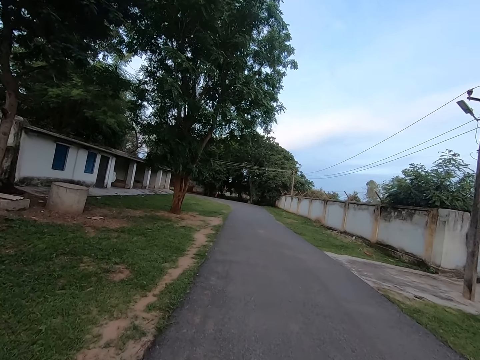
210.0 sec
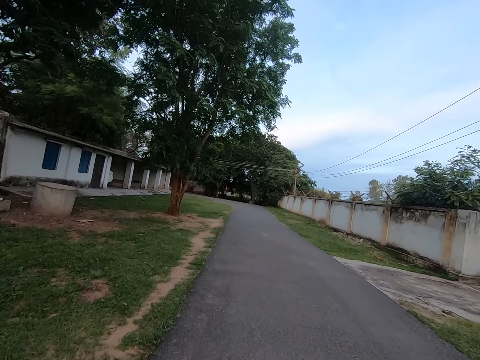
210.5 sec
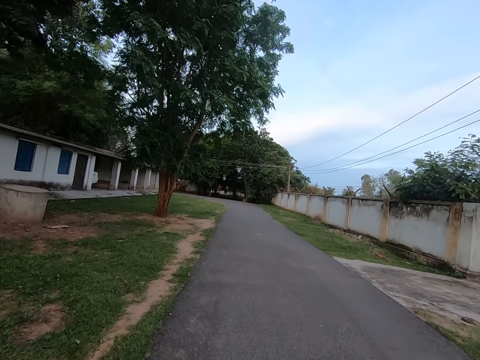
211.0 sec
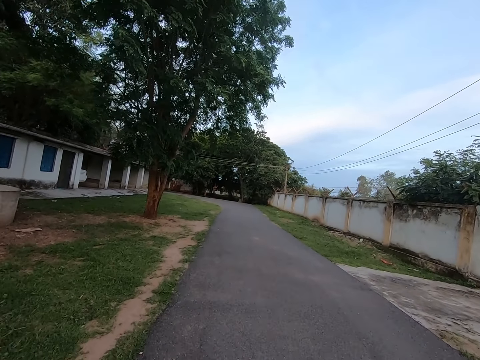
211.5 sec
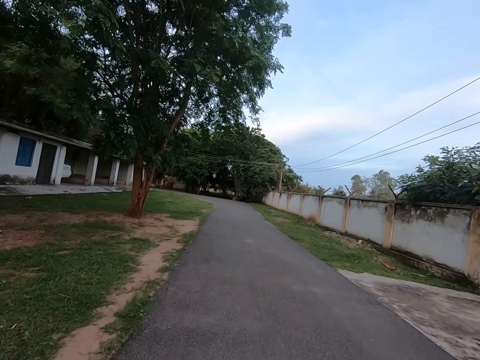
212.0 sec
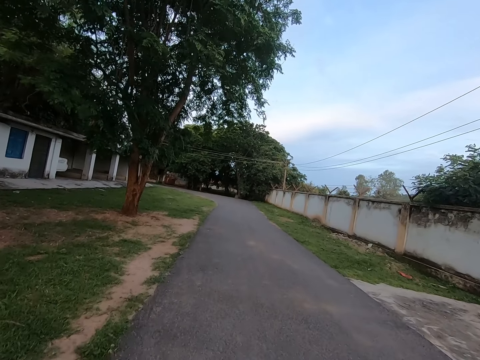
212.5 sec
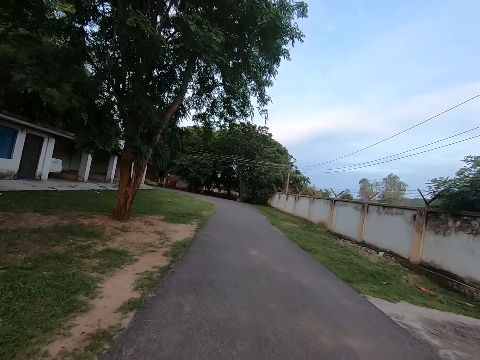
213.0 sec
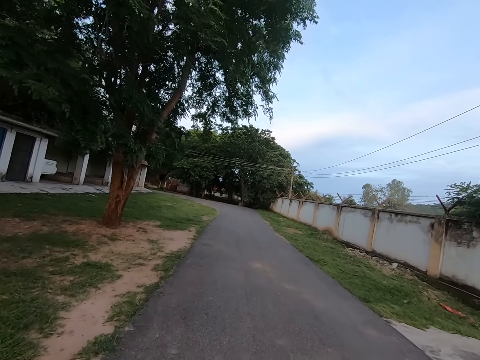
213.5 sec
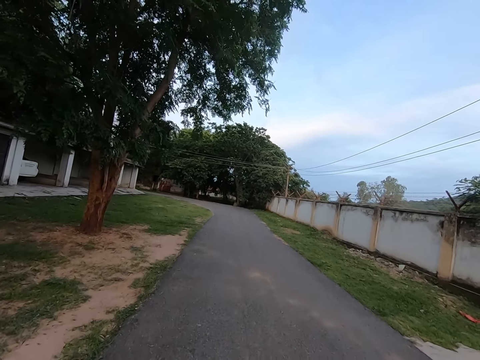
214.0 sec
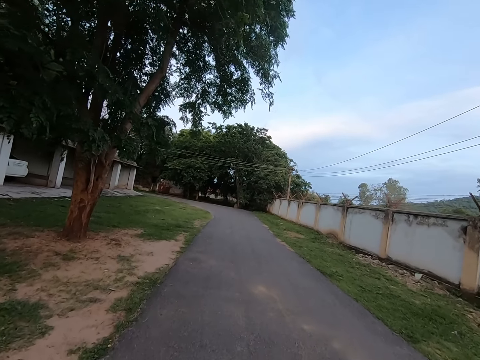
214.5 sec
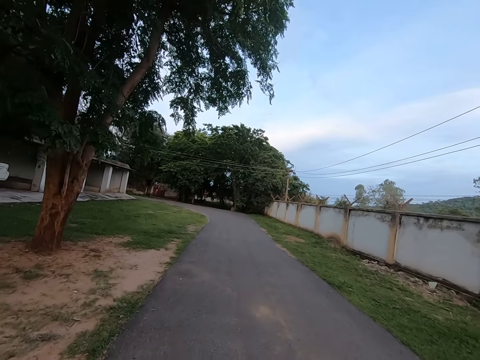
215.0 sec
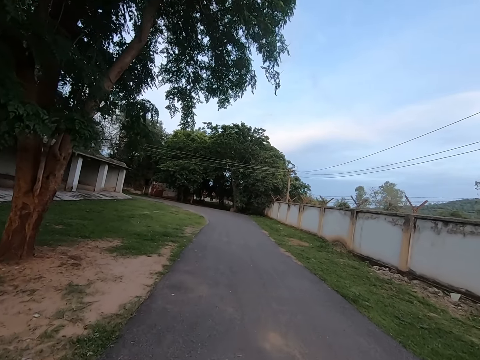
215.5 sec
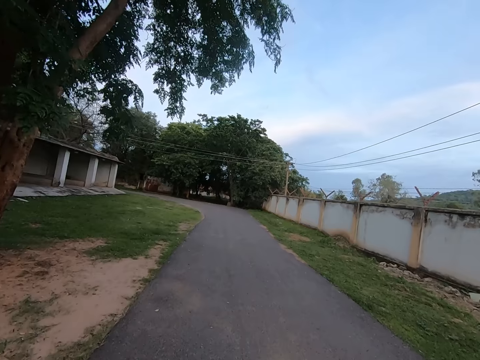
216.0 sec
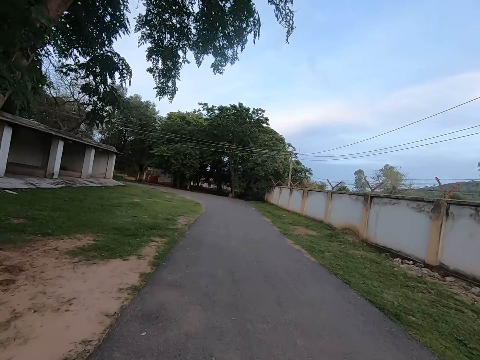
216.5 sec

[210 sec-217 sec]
The camera wearer walks along the road.

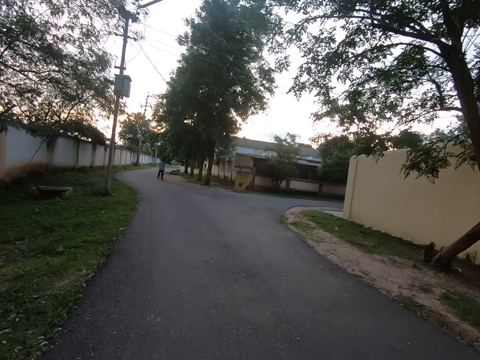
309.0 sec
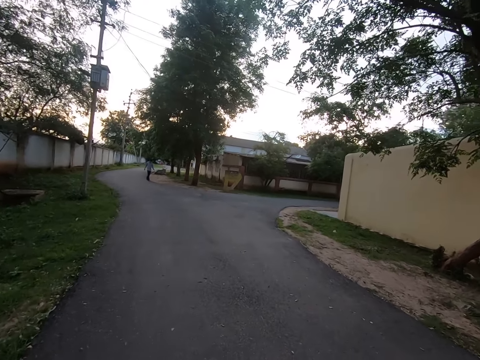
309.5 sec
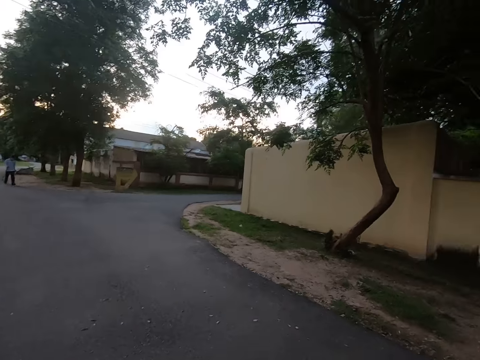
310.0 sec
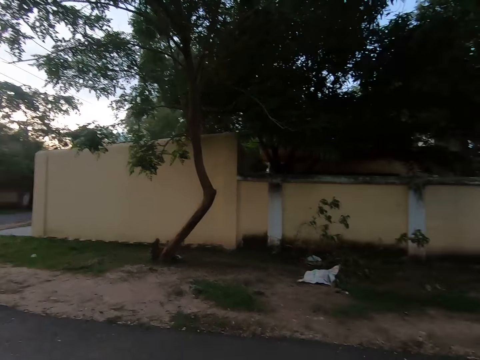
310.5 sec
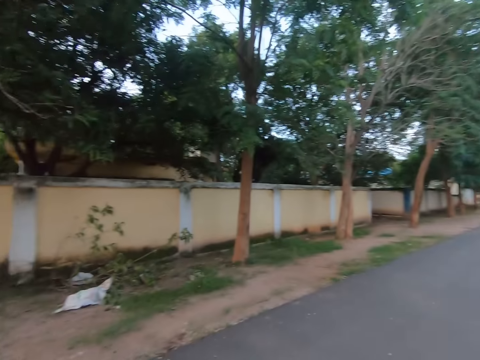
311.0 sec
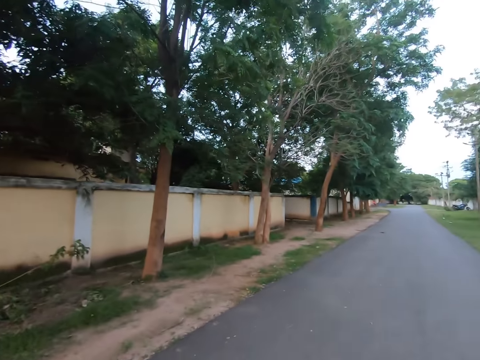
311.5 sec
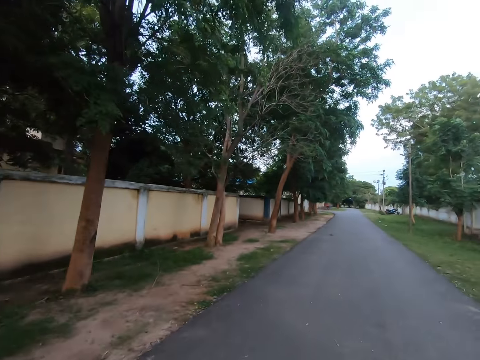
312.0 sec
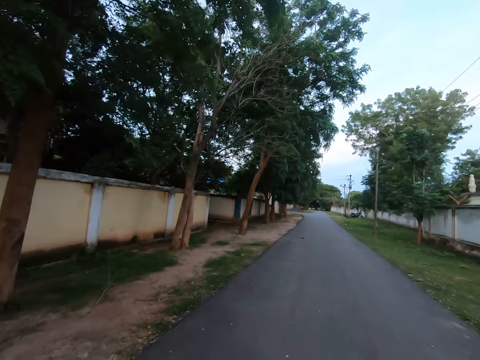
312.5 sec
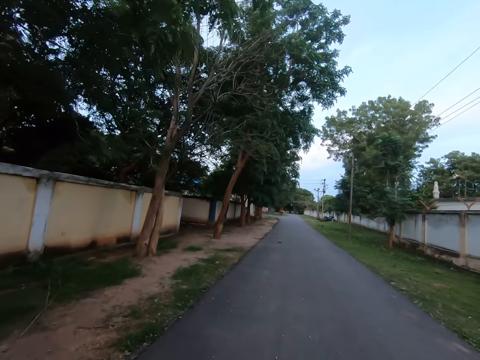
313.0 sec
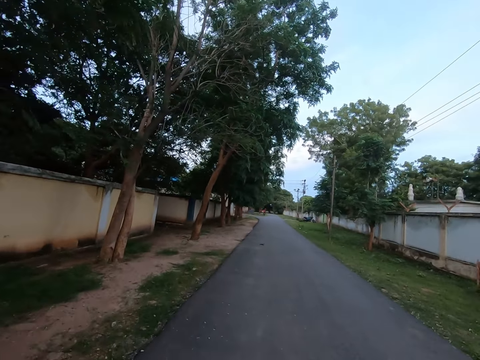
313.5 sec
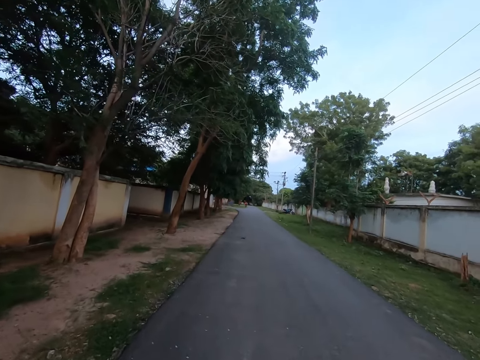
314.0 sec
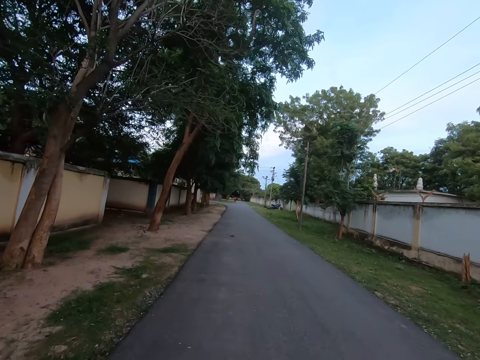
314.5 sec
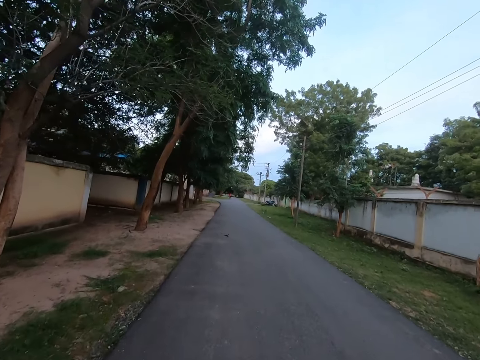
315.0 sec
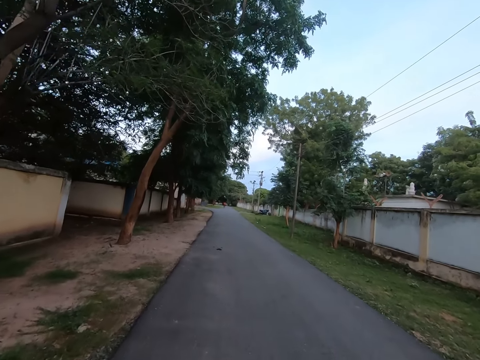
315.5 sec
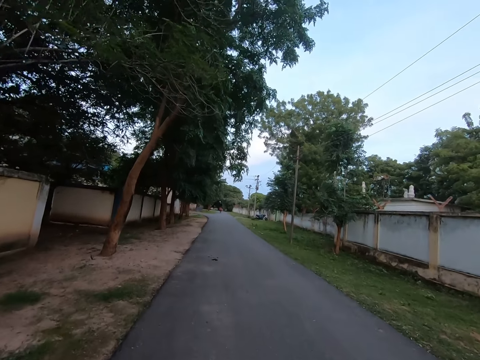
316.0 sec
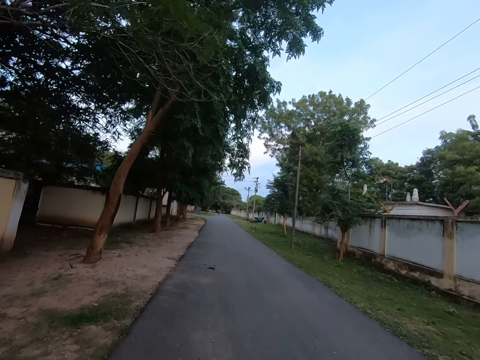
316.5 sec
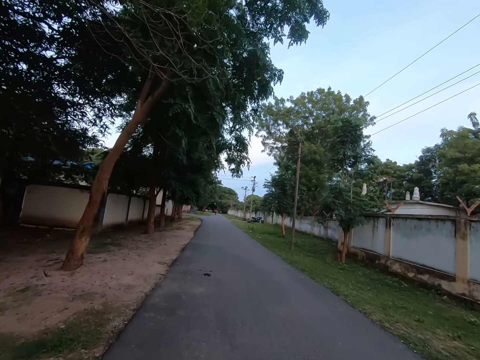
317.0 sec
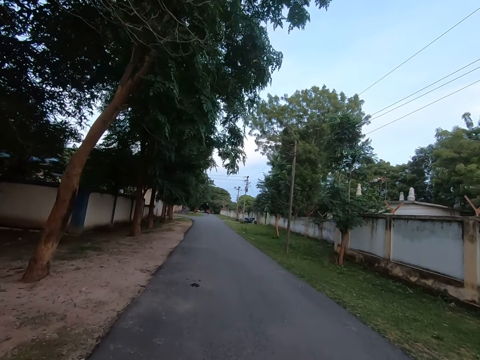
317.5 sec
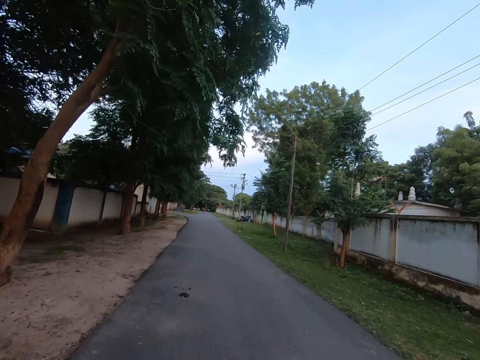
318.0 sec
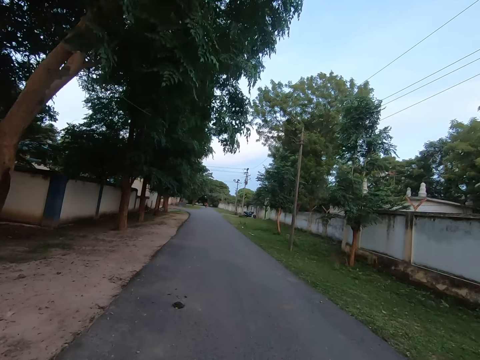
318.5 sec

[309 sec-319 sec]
The camera wearer takes a U turn. They drive. They walk on the road.

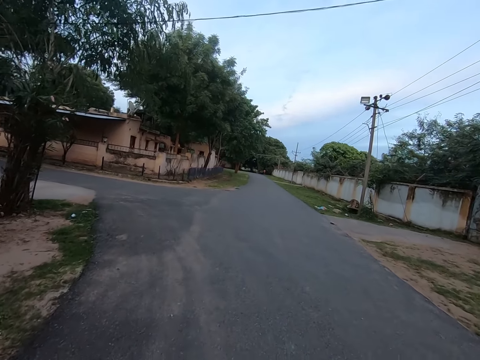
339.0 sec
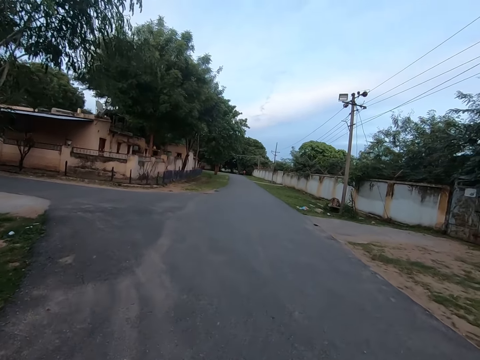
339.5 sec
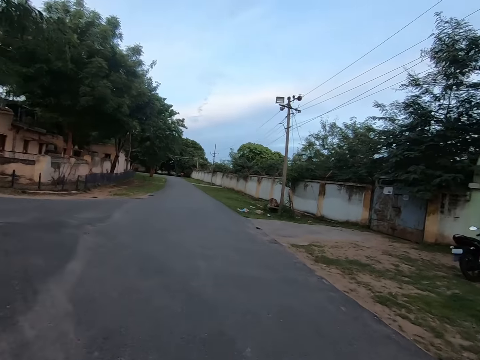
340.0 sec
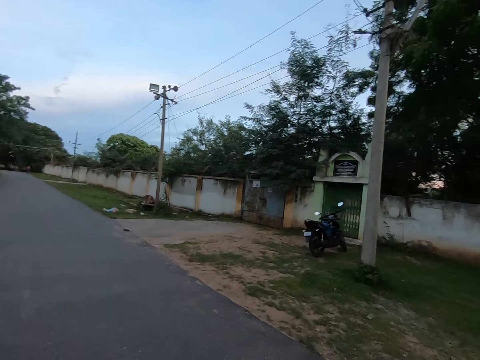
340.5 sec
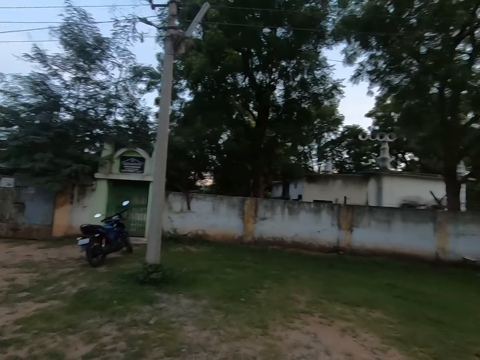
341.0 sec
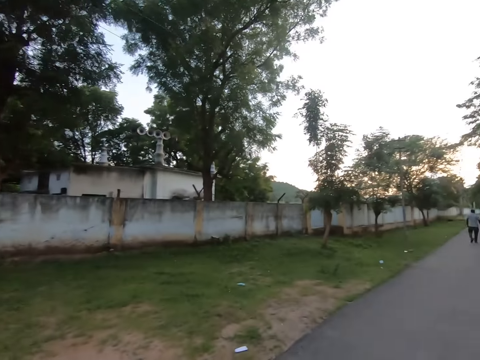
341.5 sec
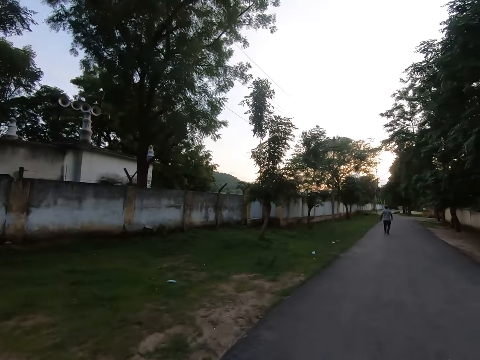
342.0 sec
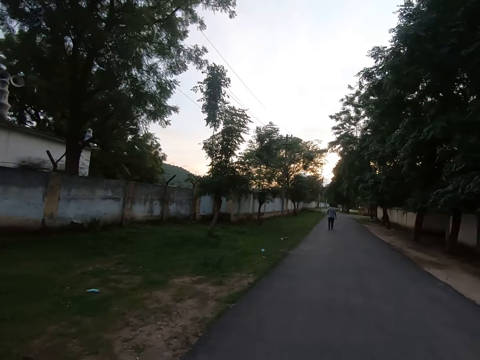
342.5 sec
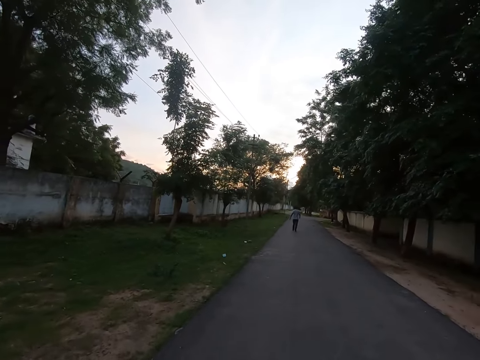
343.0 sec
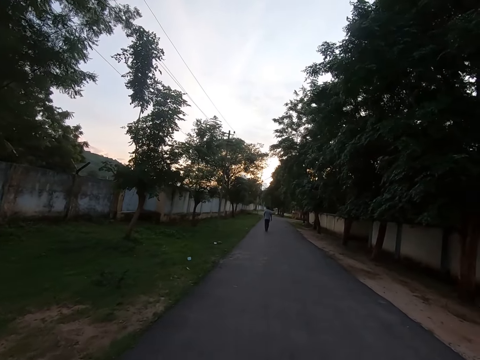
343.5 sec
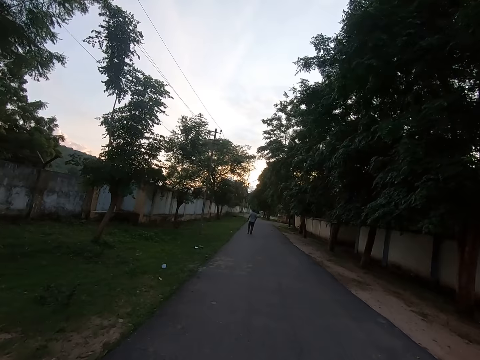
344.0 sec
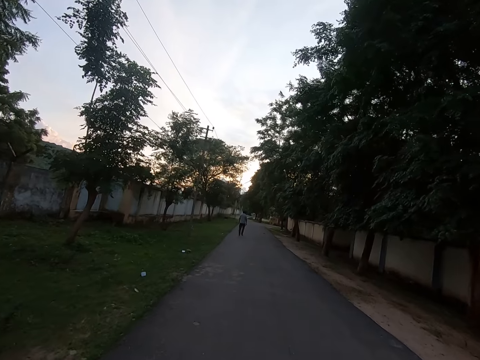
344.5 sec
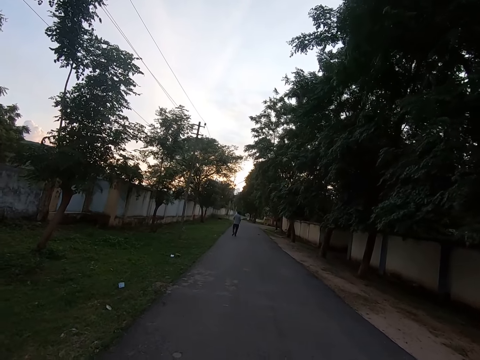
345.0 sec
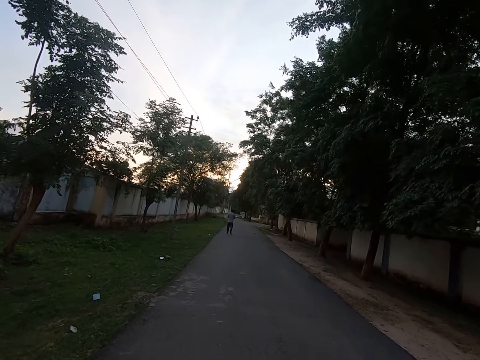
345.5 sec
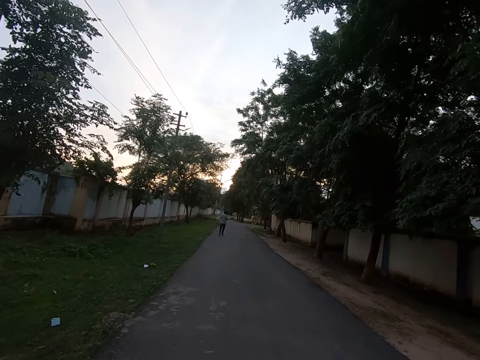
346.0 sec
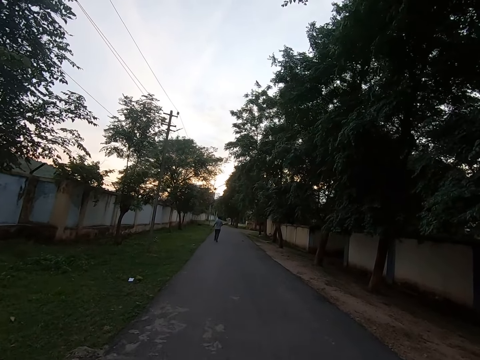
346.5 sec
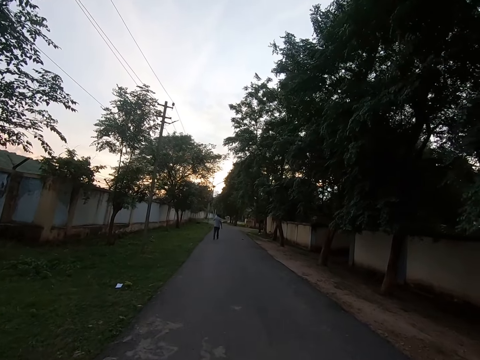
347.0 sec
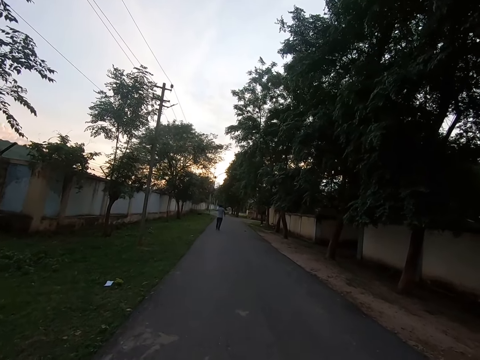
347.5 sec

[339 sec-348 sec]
The camera wearer takes a U turn. They walk on the road. They drive.
